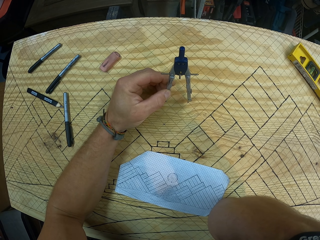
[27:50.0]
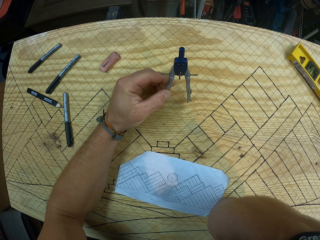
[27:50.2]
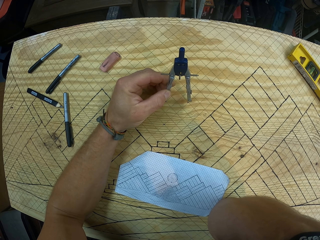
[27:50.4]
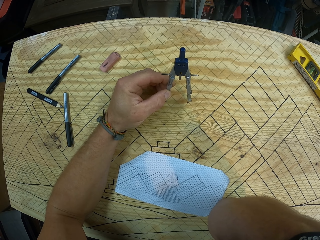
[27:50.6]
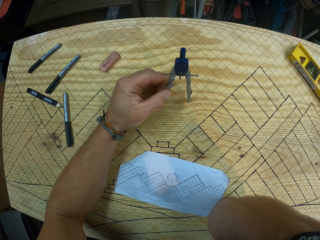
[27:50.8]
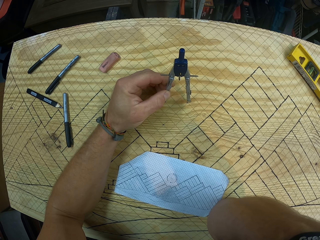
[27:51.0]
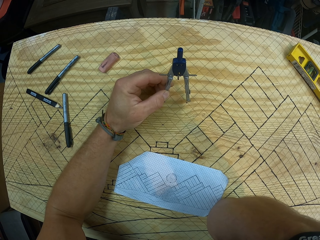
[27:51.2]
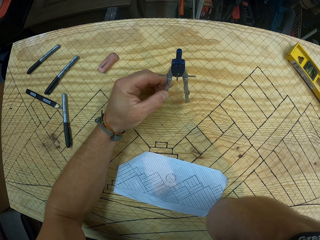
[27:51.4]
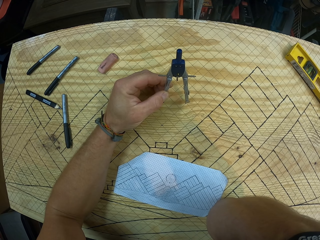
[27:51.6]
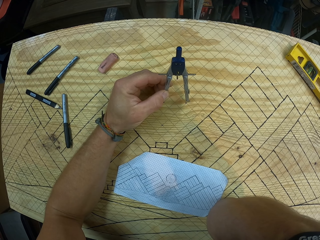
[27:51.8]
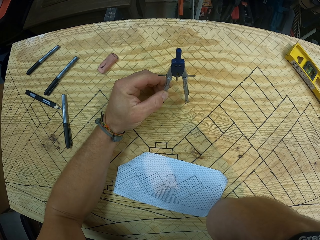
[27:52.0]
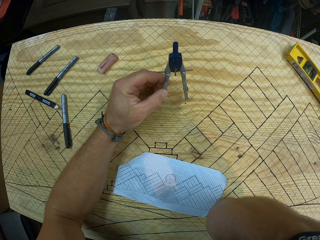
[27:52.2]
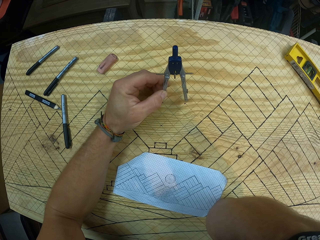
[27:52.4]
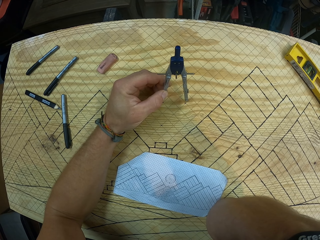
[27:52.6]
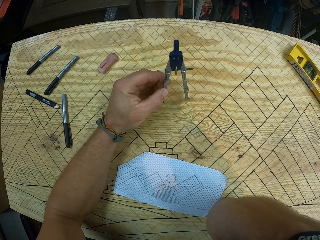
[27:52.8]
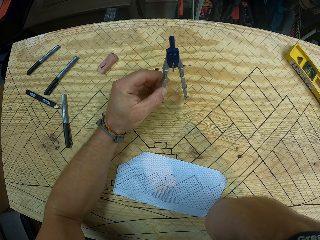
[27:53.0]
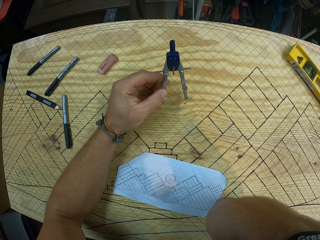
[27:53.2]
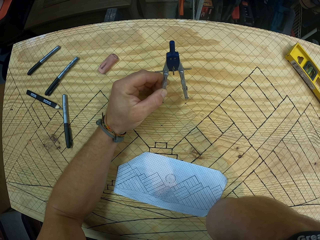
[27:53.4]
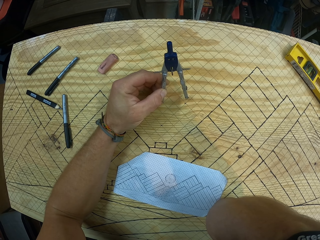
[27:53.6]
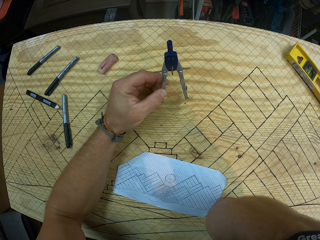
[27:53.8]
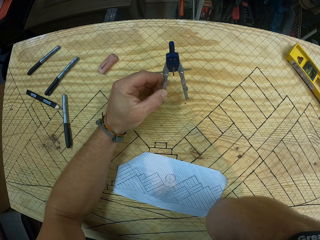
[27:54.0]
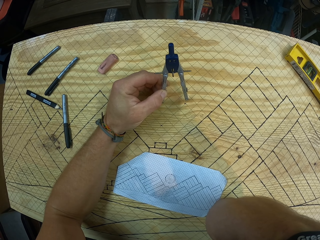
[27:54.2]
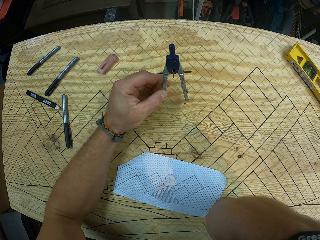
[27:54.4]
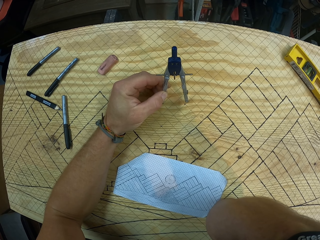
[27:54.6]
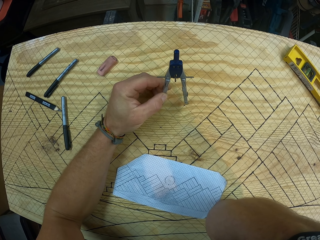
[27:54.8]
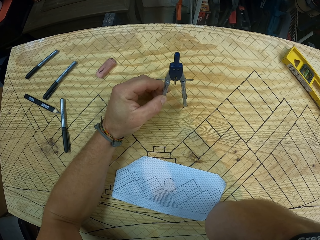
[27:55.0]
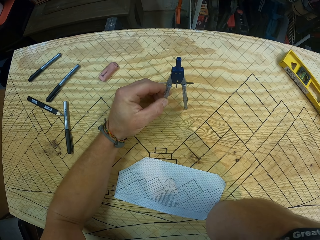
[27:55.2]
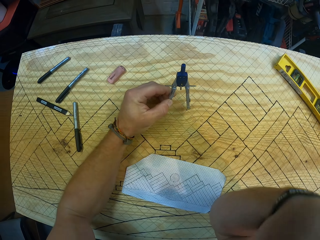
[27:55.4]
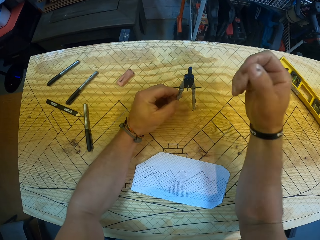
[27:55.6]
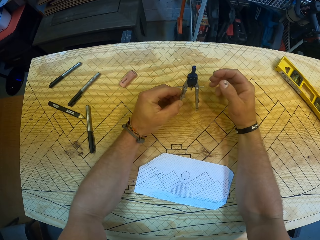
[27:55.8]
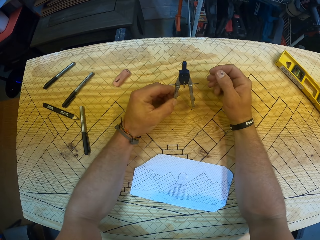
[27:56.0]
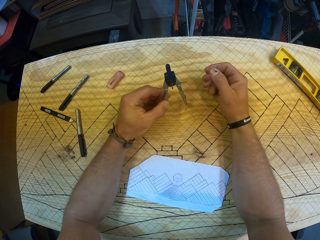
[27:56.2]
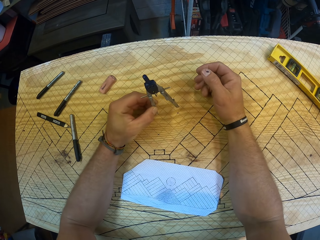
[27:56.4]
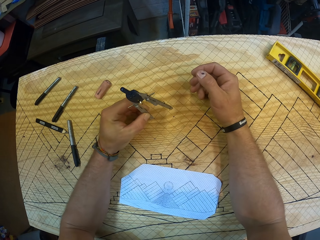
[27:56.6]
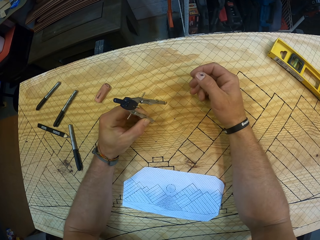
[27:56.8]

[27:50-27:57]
The camera wearer joins the end of the geometry compass on the dots on the board.

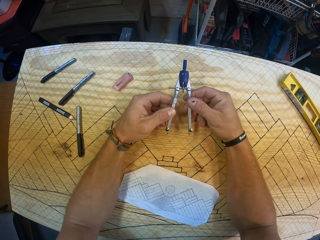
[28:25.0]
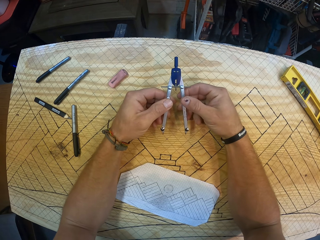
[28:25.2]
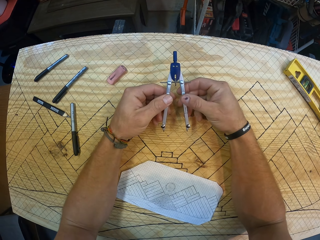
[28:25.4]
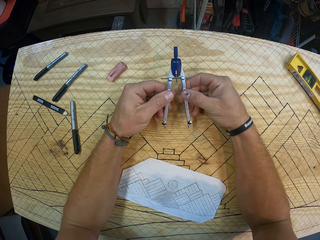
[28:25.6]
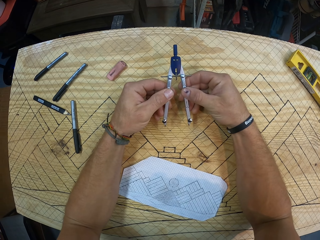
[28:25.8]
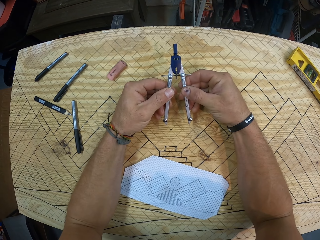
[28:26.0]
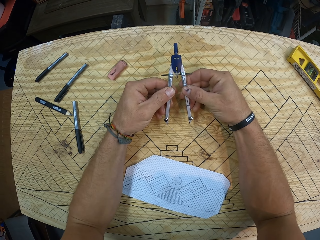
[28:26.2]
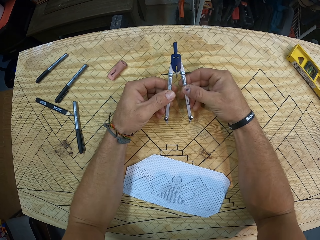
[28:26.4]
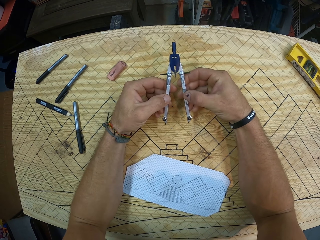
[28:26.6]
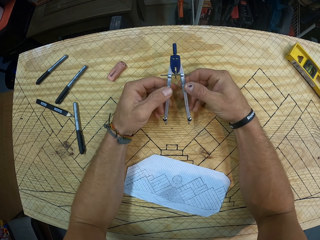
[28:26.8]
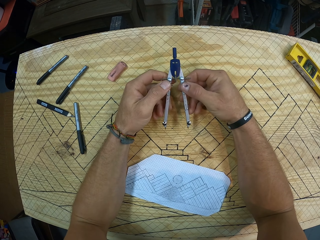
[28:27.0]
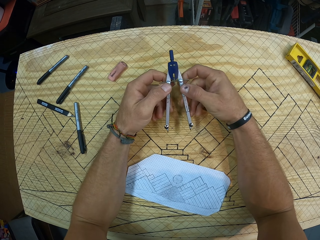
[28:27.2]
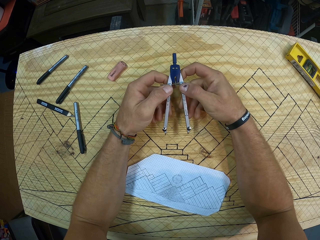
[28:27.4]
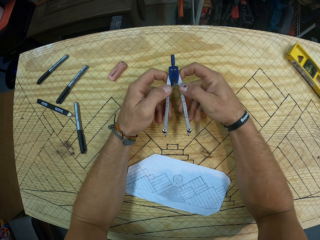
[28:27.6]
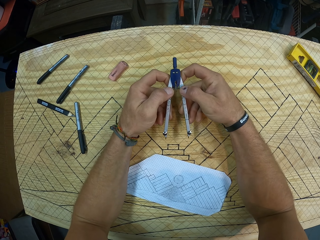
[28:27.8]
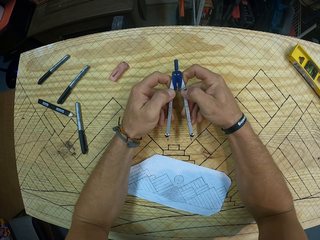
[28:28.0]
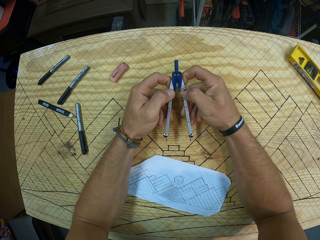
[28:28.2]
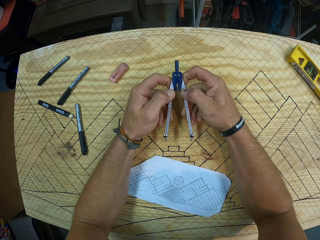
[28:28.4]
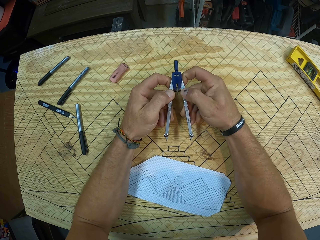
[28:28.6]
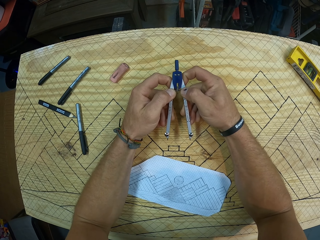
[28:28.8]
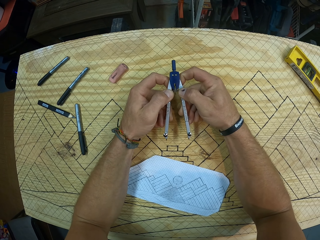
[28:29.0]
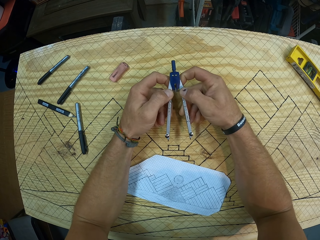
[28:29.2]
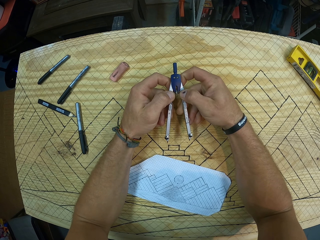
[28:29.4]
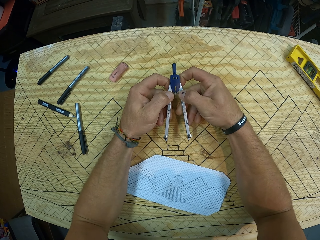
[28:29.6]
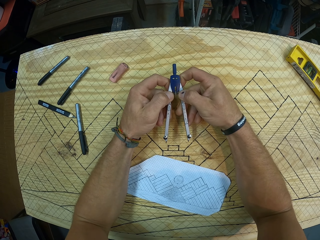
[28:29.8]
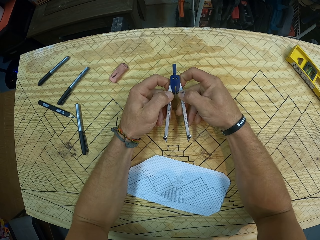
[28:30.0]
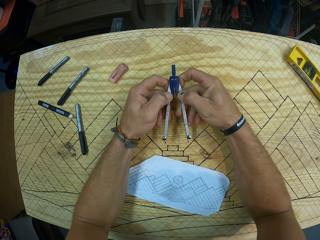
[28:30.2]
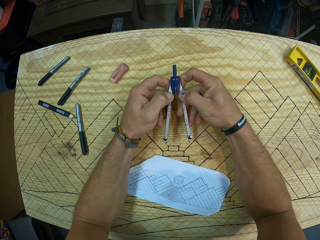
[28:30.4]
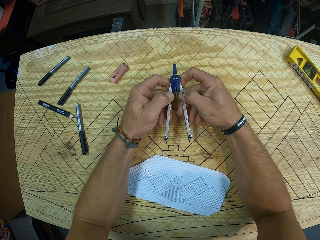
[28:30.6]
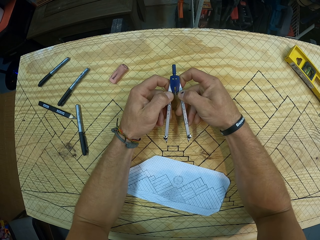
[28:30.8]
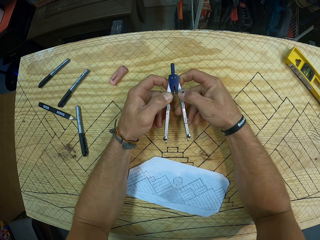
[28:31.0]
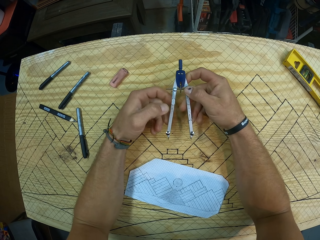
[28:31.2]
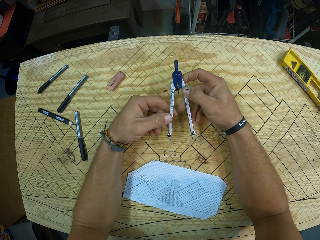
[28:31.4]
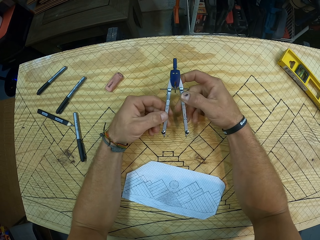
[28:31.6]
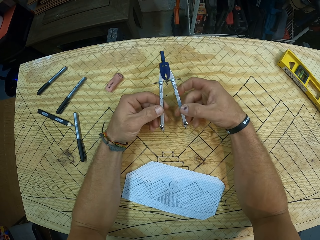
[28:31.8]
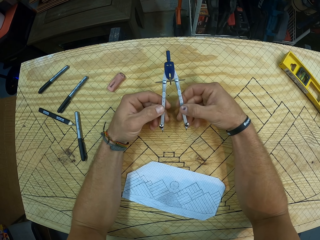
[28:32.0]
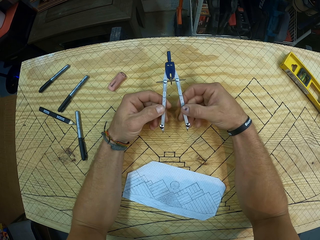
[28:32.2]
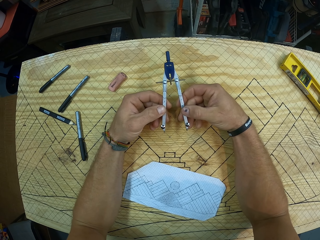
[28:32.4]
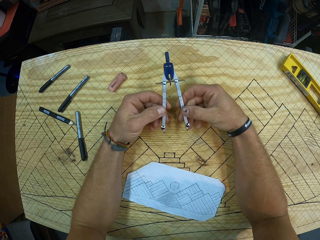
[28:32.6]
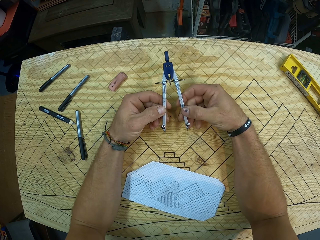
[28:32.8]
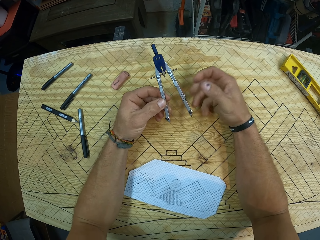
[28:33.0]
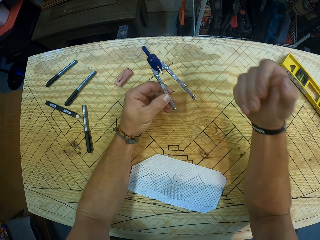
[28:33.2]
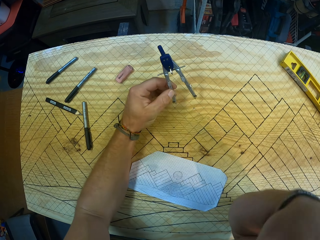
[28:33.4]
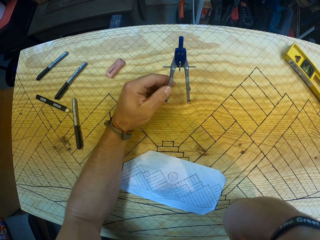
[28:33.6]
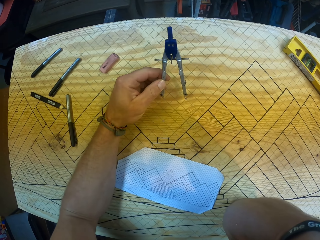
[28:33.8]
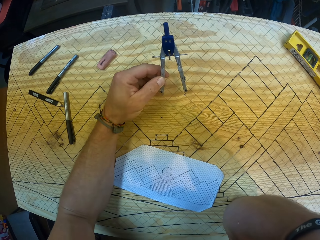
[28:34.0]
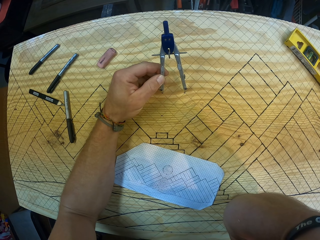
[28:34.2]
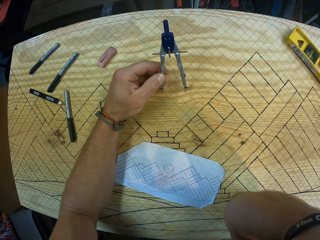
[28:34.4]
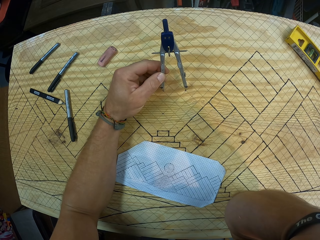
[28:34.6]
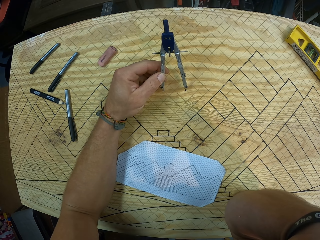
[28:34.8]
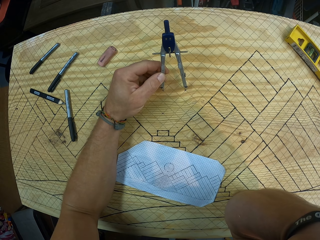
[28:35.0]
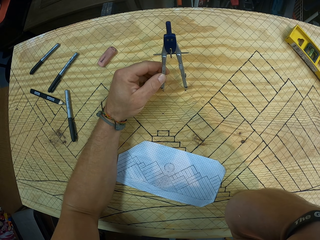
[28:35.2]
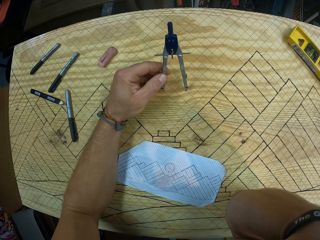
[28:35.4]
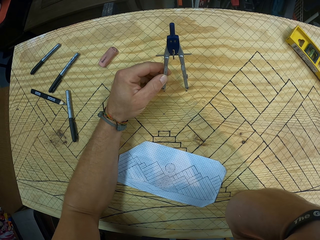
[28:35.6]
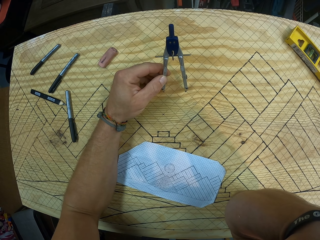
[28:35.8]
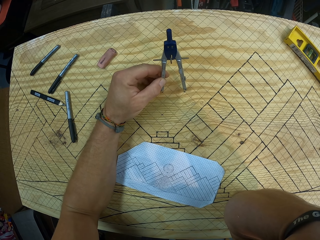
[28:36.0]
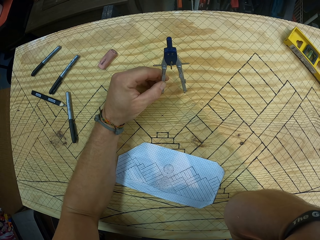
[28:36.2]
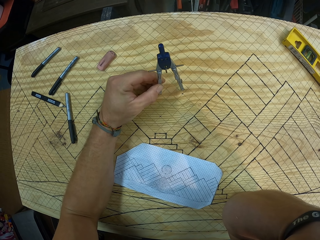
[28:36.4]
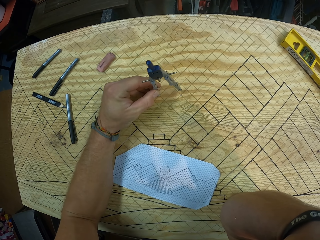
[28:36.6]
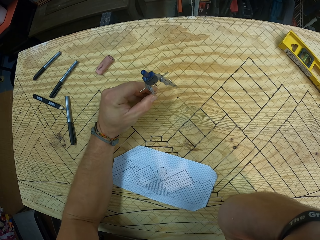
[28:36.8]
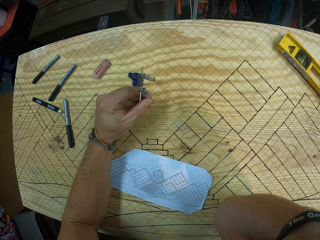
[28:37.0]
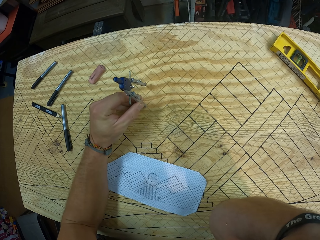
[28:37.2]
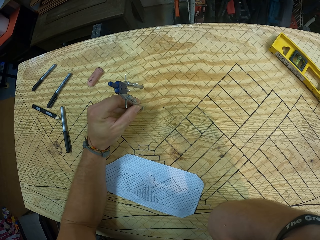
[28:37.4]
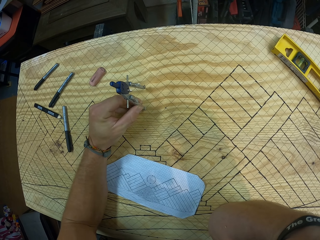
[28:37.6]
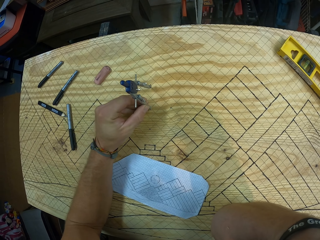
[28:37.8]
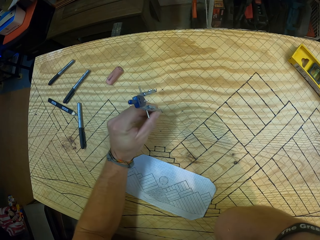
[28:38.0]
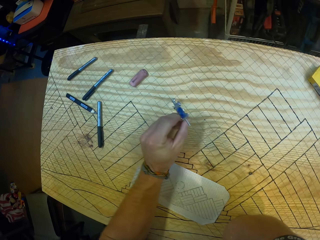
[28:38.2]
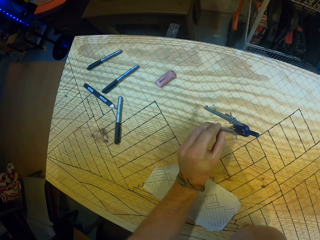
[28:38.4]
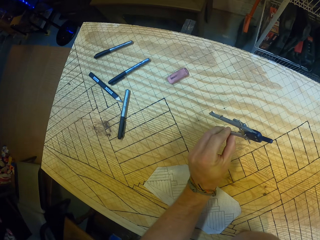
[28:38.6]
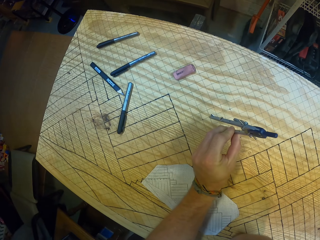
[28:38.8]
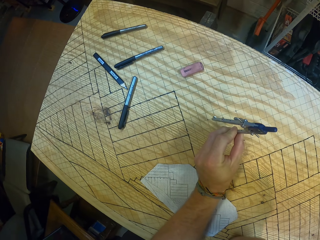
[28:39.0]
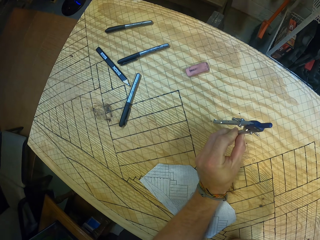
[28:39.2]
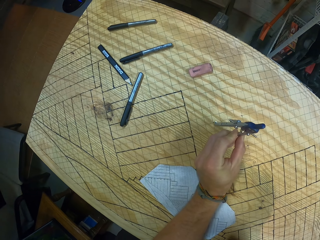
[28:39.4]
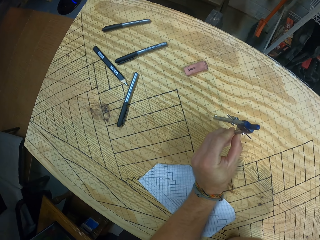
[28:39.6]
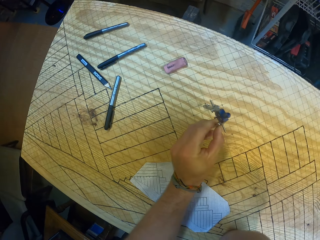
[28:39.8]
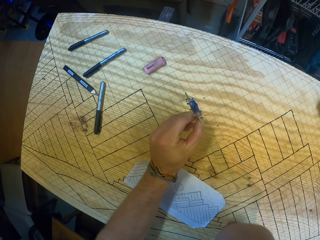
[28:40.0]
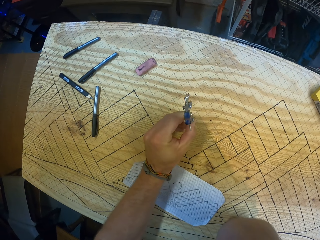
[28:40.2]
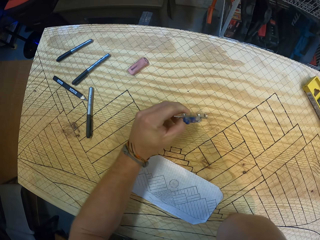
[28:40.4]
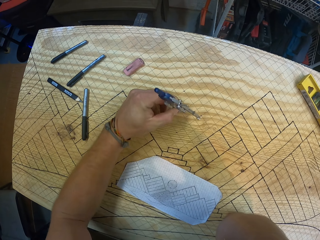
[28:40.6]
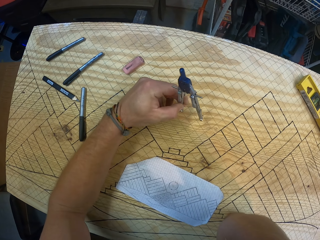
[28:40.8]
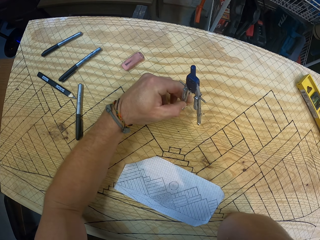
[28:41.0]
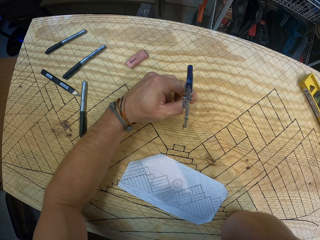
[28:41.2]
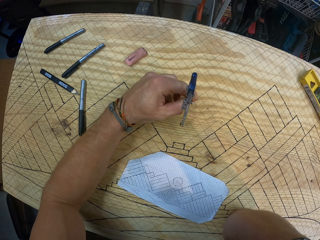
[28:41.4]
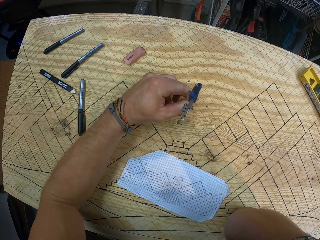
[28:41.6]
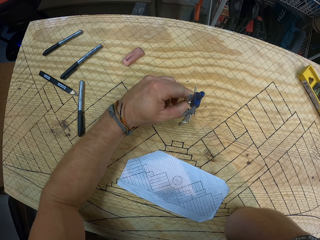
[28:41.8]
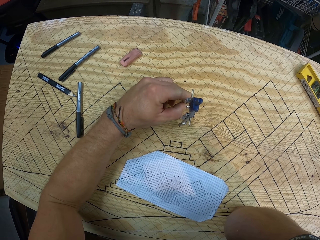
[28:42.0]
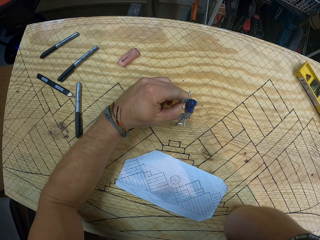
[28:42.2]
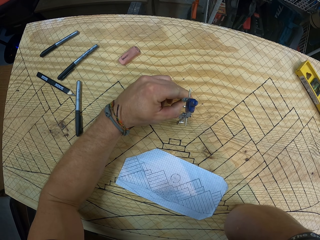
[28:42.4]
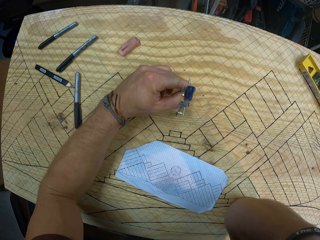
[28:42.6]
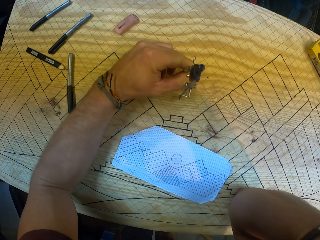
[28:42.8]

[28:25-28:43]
The camera wearer adjusts the geometry compass. They touch their face. They join the end of the geometry compass on the dots on the board.
